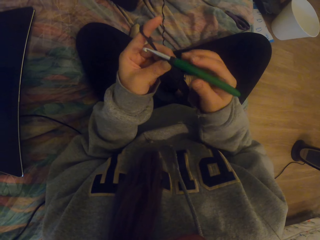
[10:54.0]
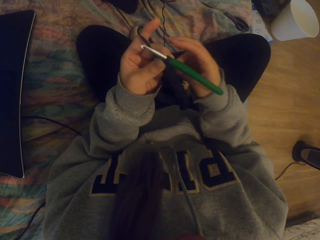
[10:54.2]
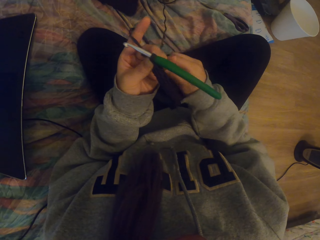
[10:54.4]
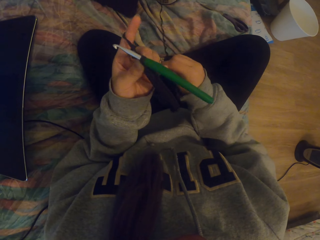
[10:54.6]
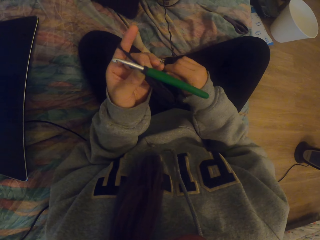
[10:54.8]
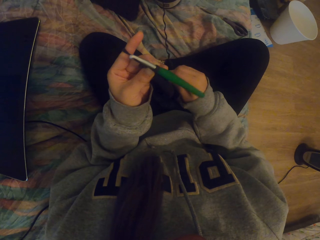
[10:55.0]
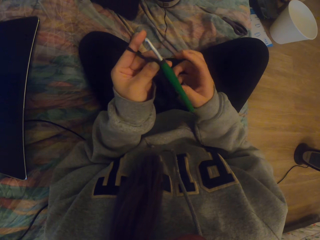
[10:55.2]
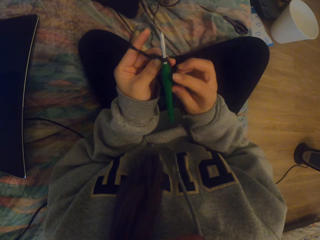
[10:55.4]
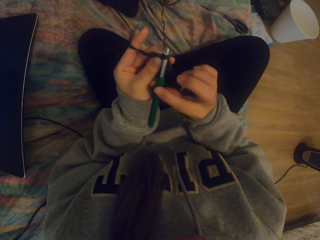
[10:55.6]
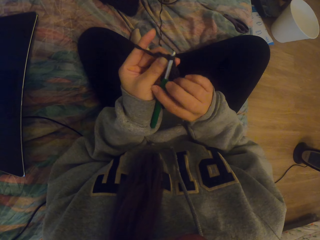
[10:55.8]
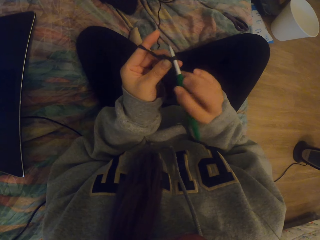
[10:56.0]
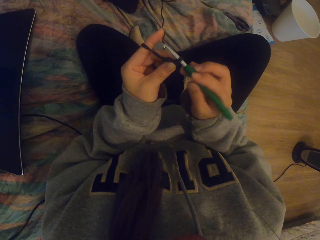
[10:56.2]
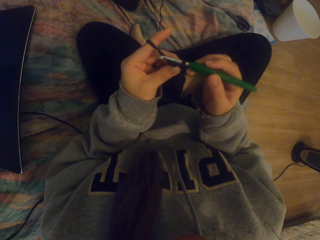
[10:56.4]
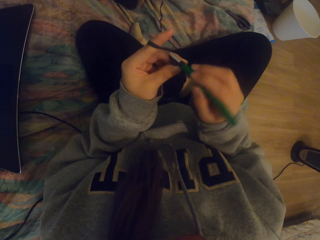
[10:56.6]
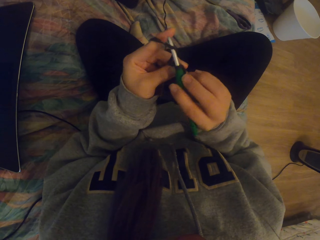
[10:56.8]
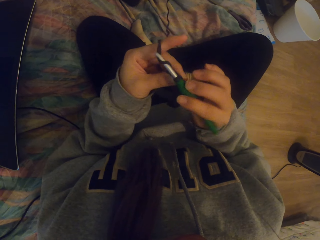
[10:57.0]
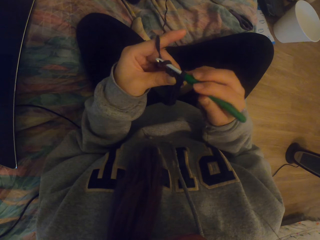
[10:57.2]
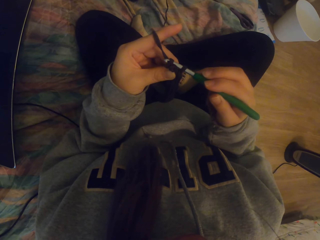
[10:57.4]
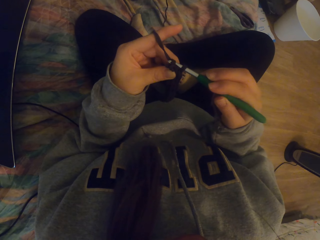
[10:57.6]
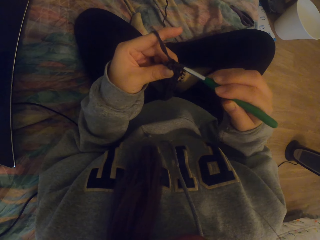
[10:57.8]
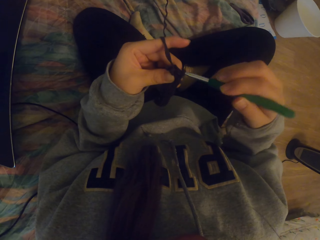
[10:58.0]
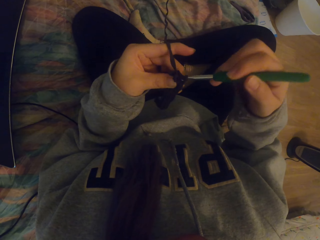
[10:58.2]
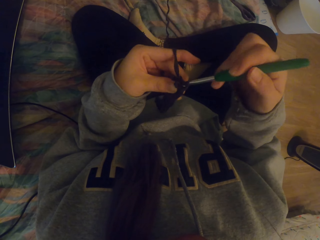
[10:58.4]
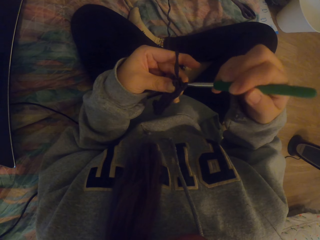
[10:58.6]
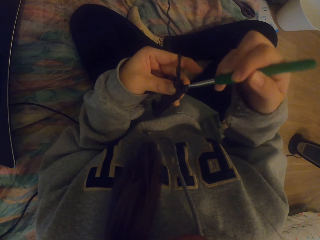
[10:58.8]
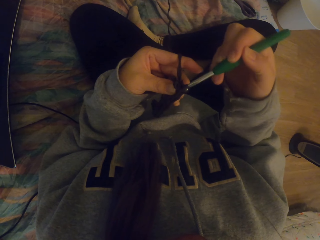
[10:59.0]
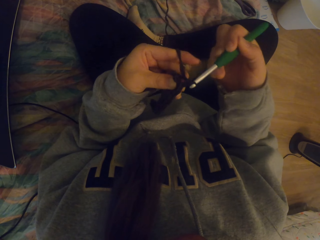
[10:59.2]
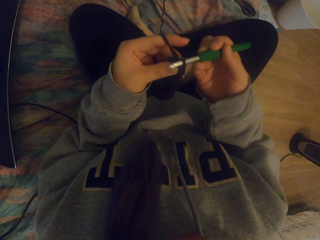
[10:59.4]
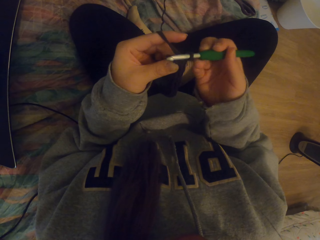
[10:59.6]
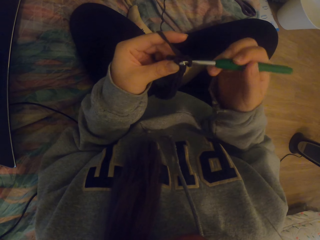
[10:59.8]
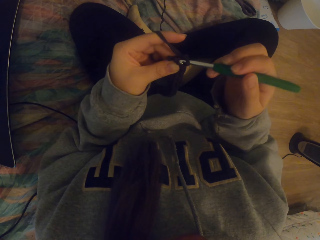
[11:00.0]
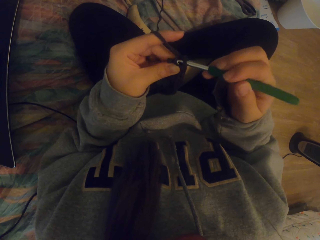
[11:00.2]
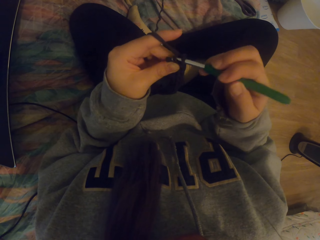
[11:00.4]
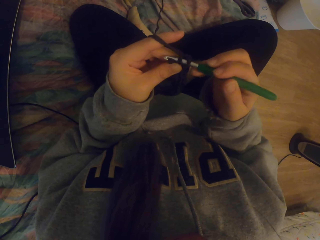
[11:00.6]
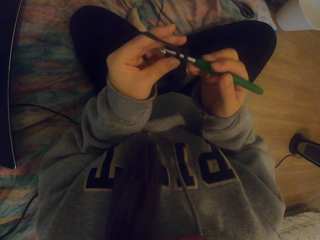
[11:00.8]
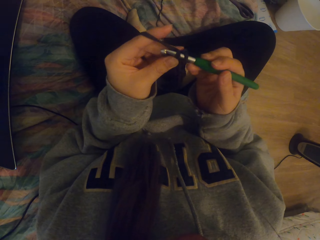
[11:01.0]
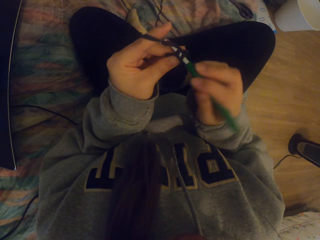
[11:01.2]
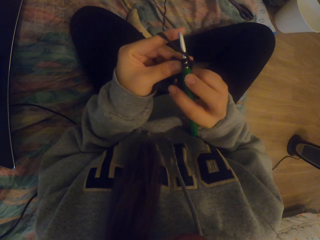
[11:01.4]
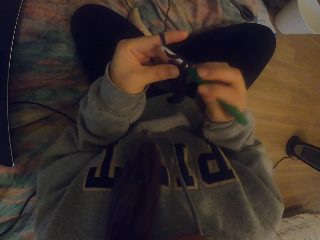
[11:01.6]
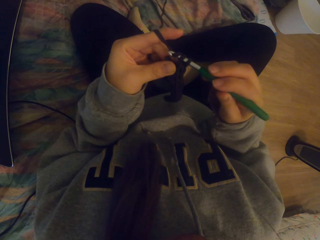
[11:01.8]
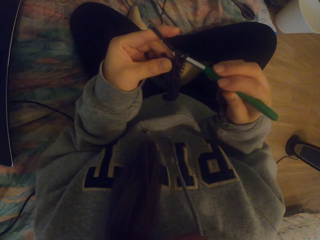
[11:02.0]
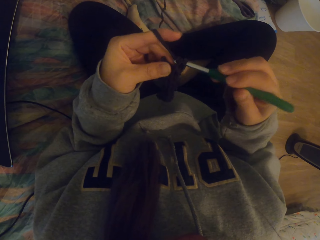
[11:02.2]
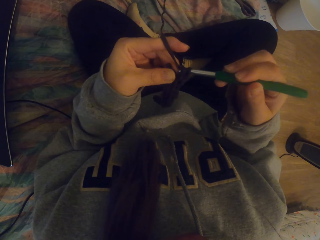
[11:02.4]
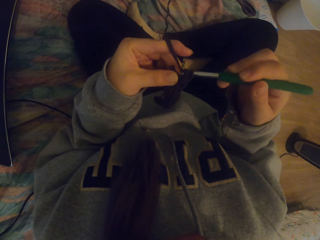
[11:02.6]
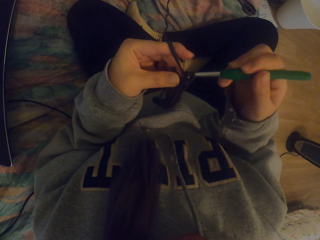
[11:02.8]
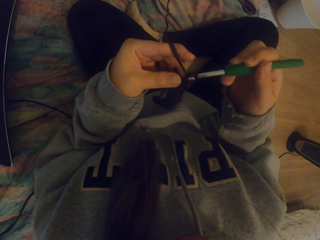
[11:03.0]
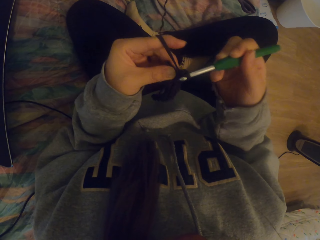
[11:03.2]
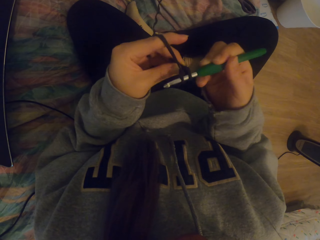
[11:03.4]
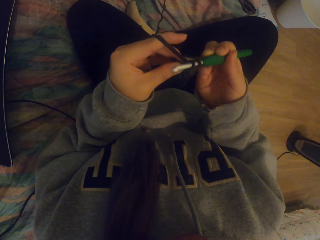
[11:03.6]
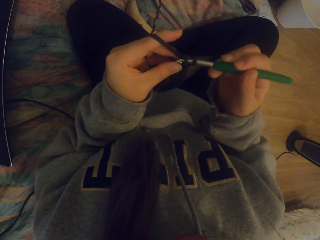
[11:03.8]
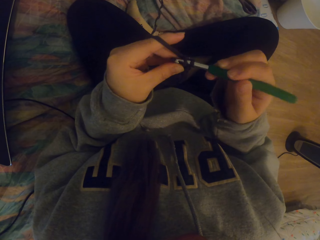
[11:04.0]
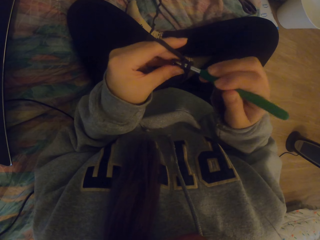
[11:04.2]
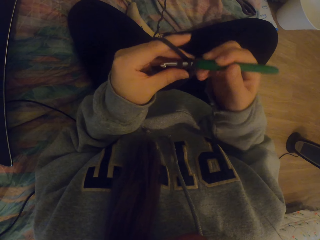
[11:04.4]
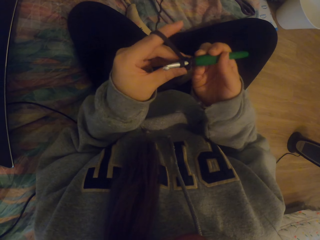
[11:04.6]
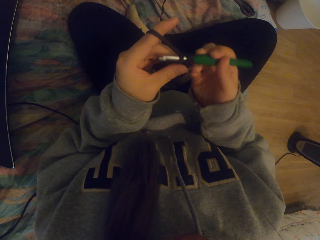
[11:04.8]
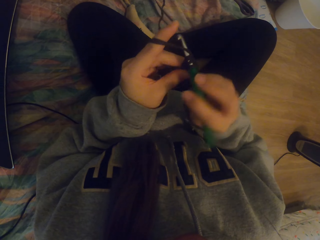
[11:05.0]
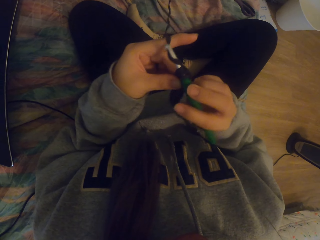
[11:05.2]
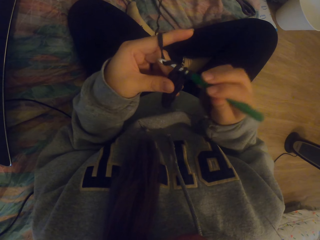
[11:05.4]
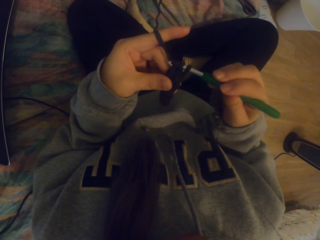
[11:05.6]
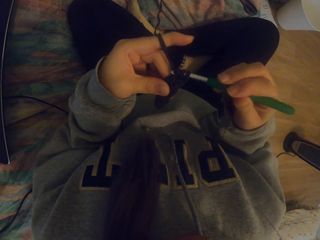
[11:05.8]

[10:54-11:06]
The camera wearer pulls the knitting yarn. They tighten the thread. They hold the crochet hook and crochet a cloth.

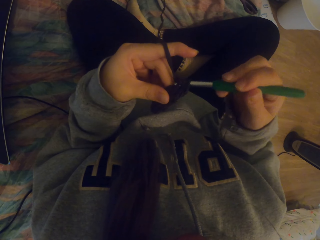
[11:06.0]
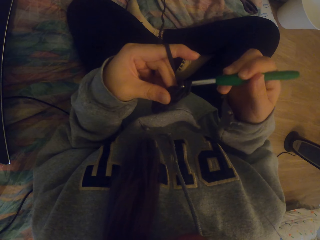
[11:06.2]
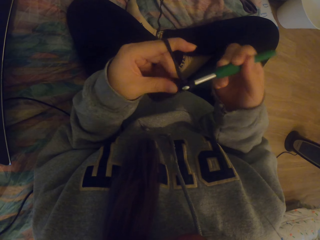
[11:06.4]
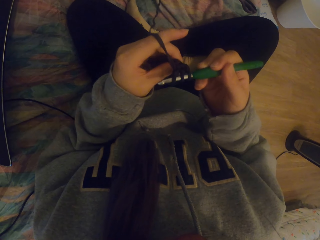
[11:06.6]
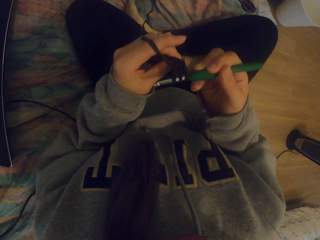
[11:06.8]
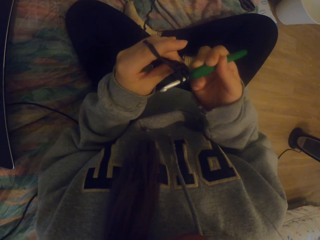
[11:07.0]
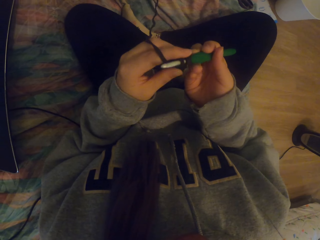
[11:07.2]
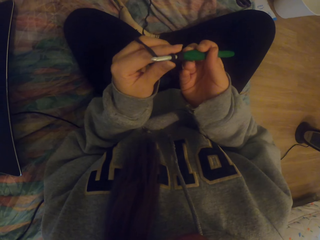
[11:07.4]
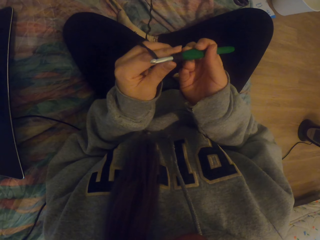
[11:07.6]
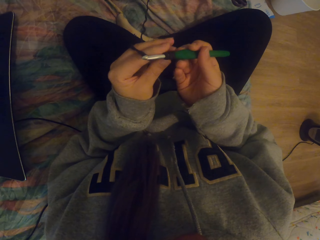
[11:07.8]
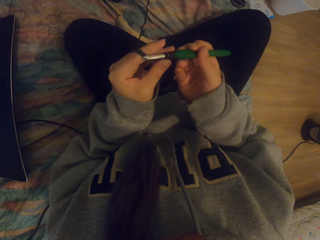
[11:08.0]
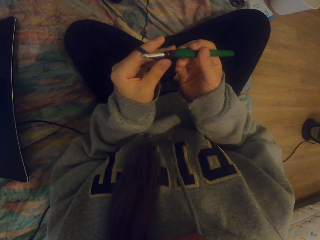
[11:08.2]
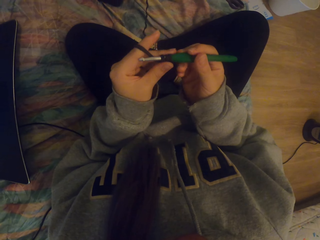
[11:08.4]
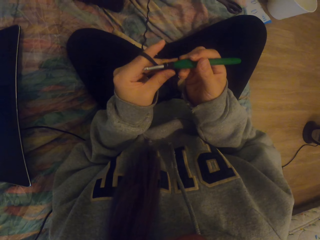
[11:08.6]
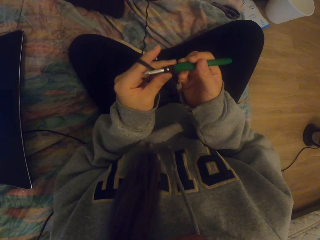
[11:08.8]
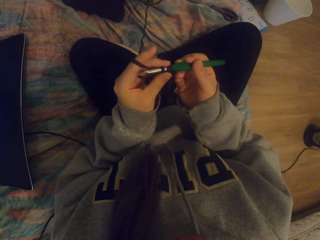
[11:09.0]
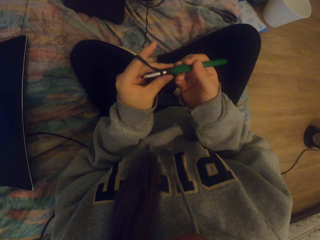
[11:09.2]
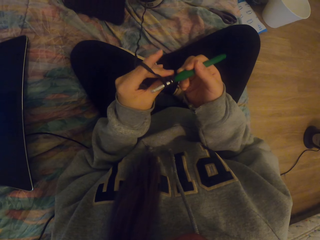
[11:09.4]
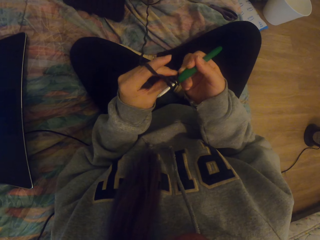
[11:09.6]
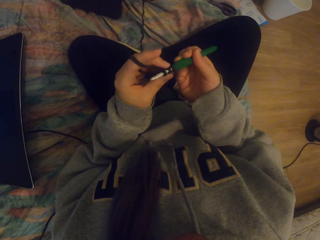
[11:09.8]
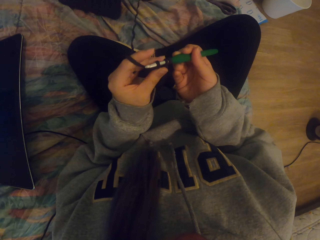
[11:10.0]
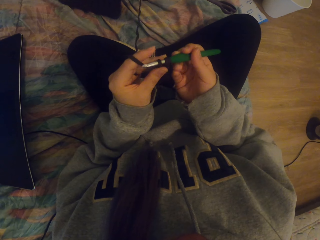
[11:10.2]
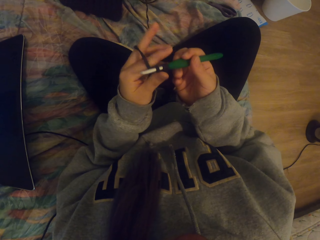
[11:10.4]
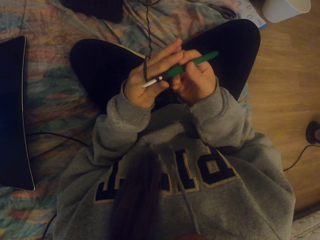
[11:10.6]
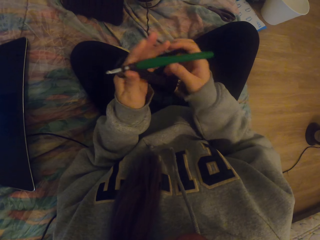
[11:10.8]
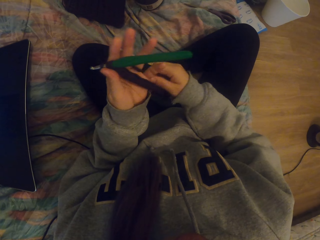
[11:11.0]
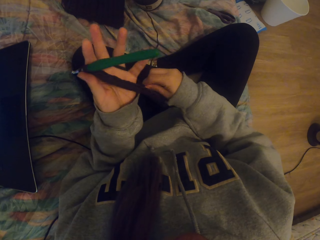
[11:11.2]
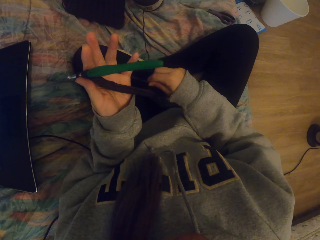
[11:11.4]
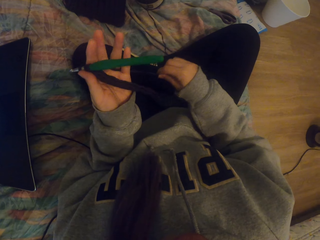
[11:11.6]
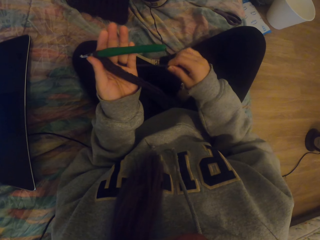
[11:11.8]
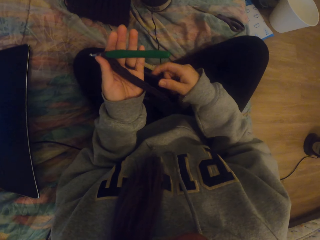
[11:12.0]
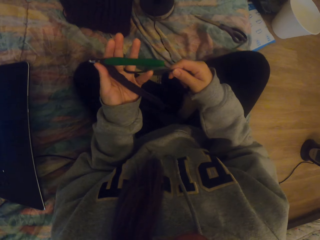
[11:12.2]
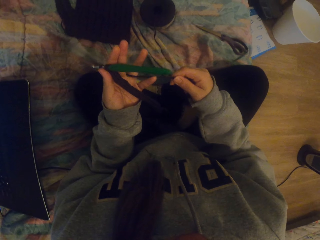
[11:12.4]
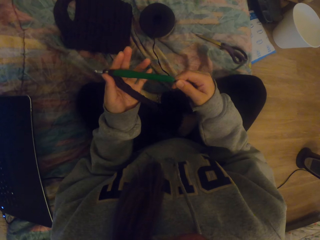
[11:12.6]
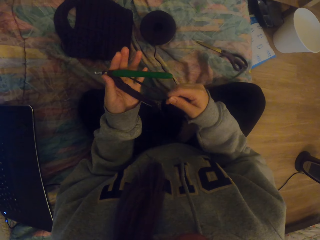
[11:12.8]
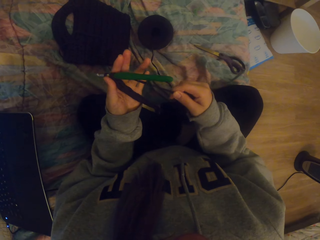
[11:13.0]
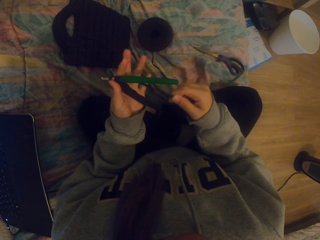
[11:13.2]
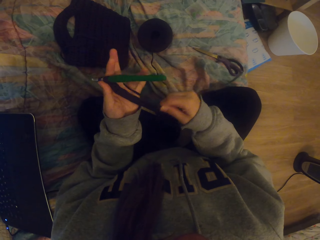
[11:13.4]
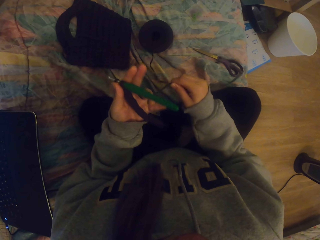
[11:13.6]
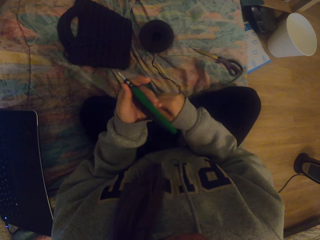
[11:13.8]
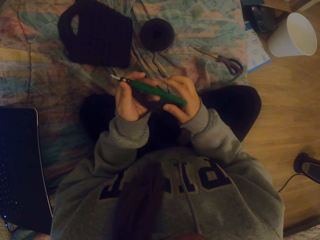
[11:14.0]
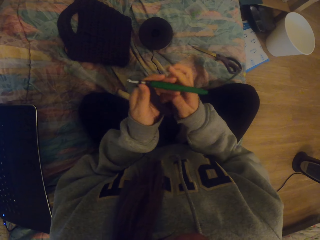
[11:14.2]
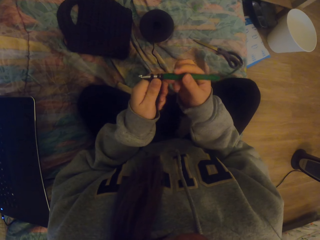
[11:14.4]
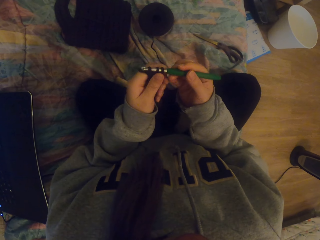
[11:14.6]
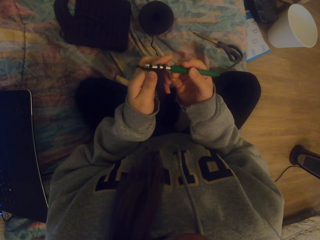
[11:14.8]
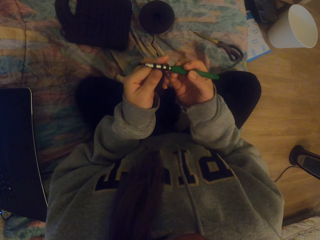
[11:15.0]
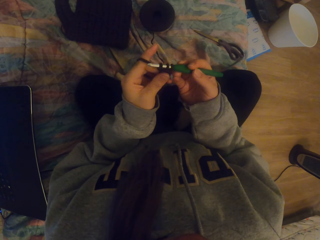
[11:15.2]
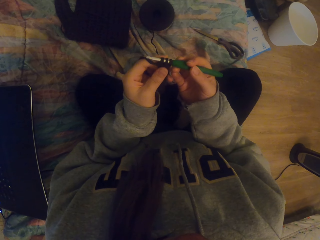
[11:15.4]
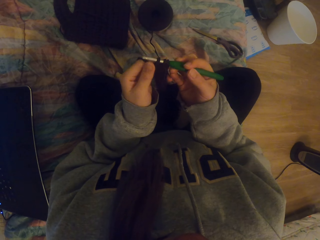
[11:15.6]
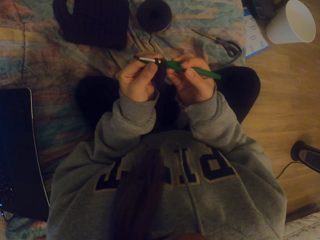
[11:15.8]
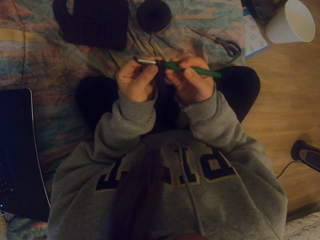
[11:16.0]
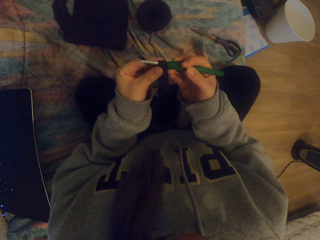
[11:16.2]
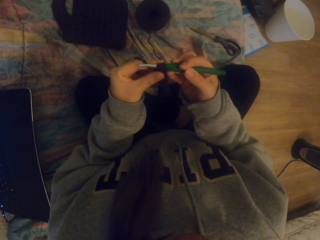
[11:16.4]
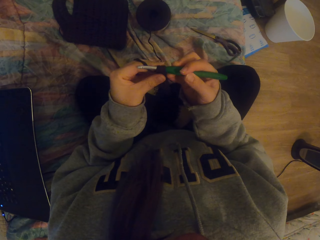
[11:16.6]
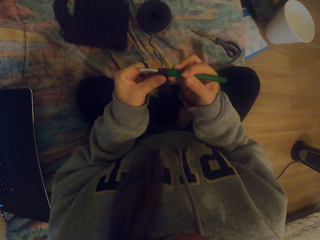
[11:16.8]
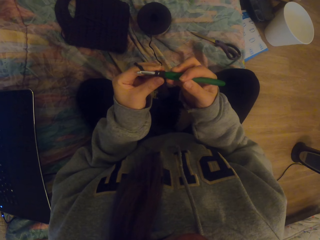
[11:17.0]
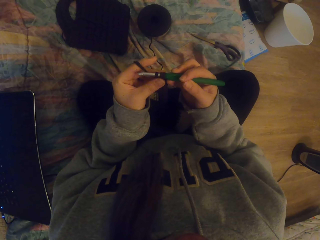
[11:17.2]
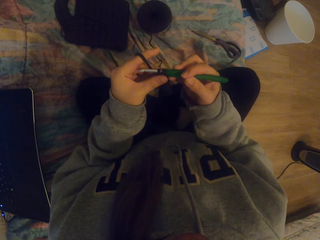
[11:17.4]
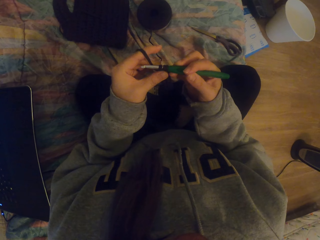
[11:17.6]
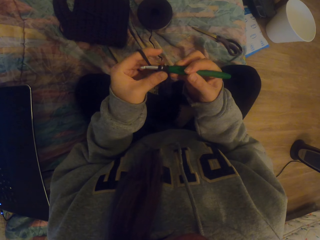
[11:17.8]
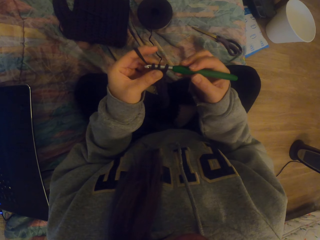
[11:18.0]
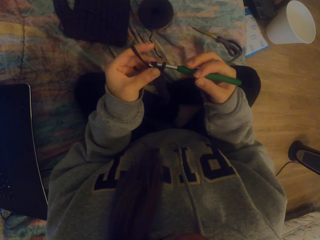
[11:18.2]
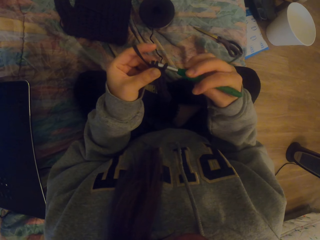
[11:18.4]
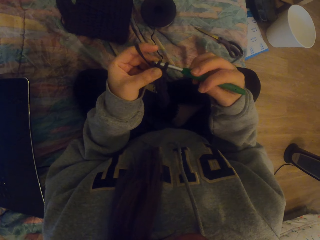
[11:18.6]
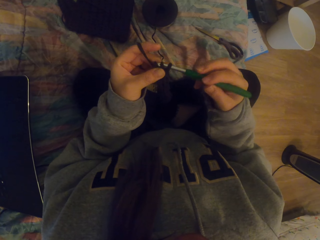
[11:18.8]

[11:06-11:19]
The camera wearer adjusts the cloth. They stretch the knitted cloth, tighten the thread, adjust the knitting yarn, hold the crochet hook and start to knit.
